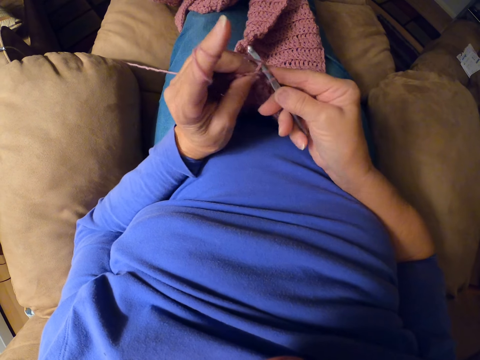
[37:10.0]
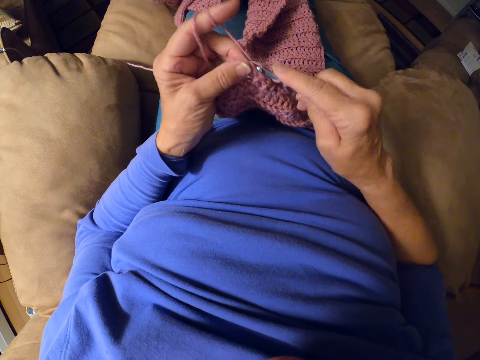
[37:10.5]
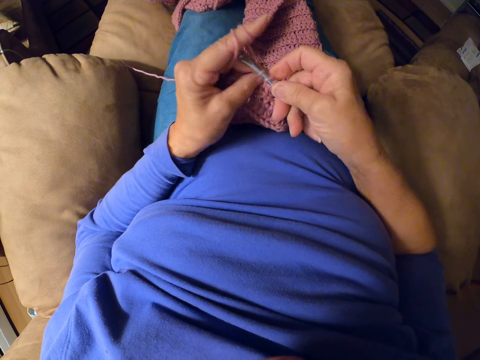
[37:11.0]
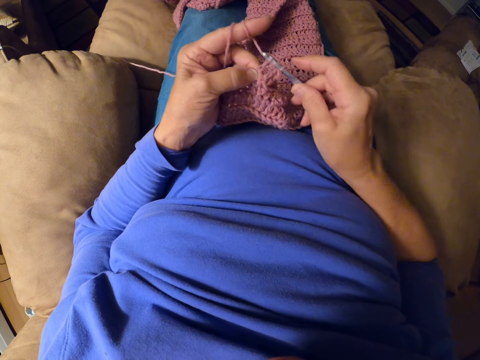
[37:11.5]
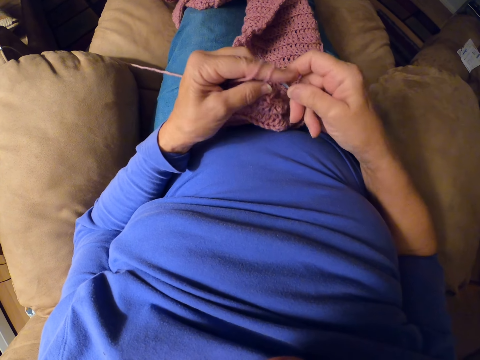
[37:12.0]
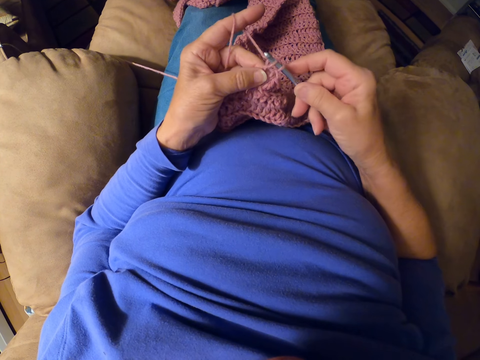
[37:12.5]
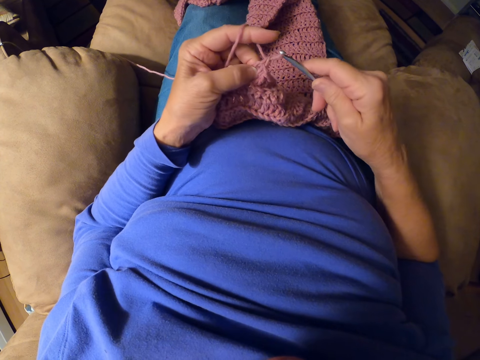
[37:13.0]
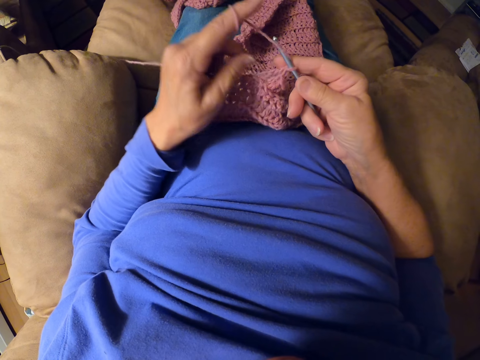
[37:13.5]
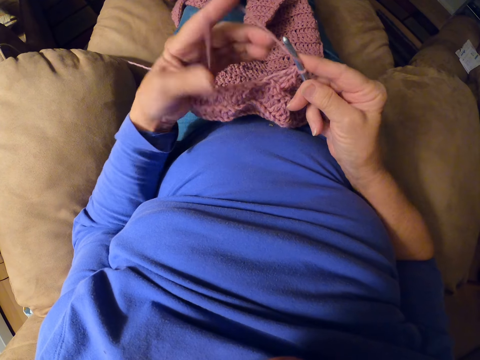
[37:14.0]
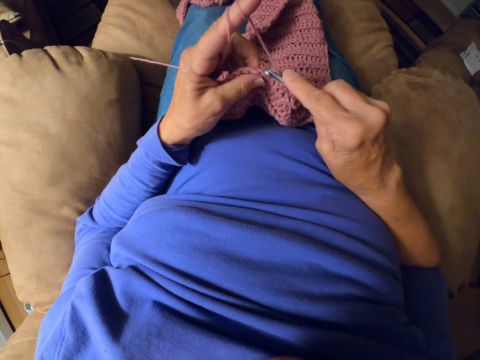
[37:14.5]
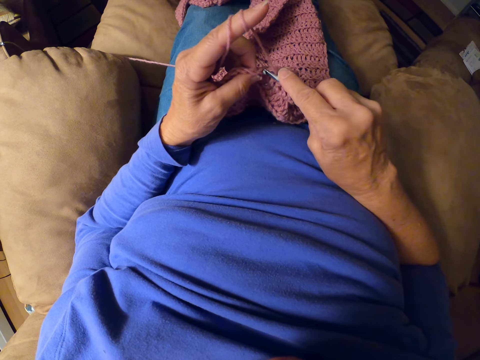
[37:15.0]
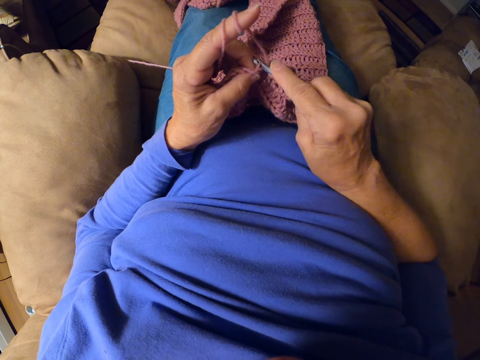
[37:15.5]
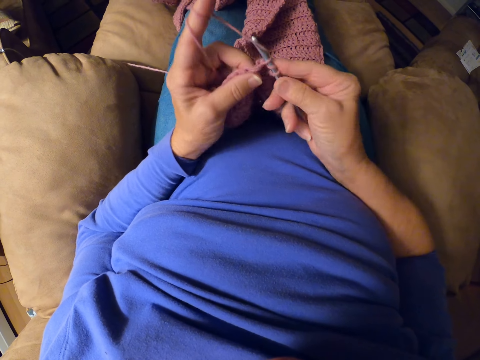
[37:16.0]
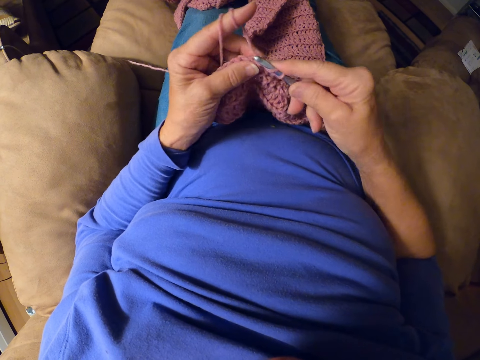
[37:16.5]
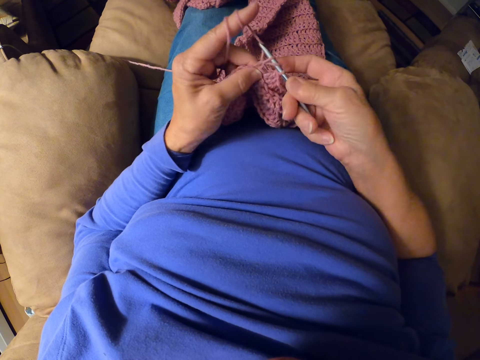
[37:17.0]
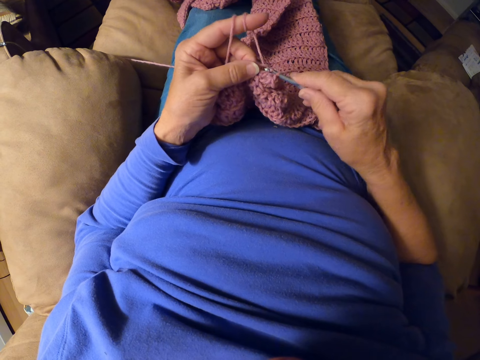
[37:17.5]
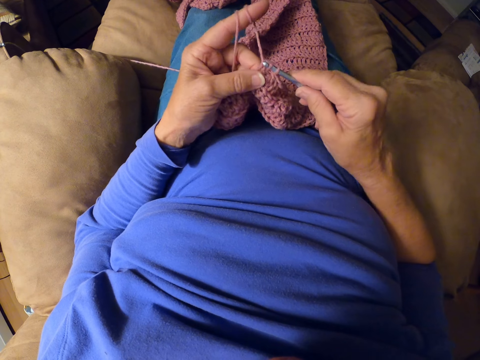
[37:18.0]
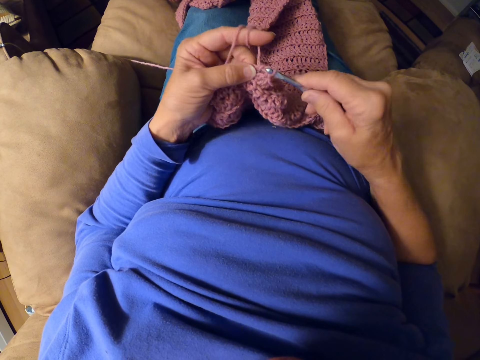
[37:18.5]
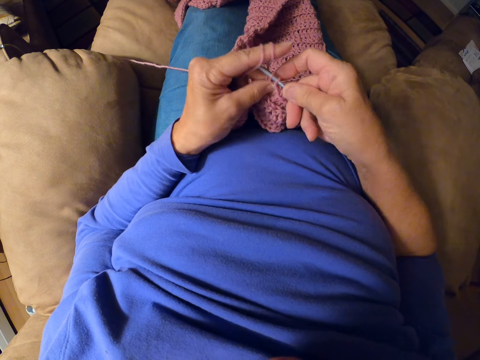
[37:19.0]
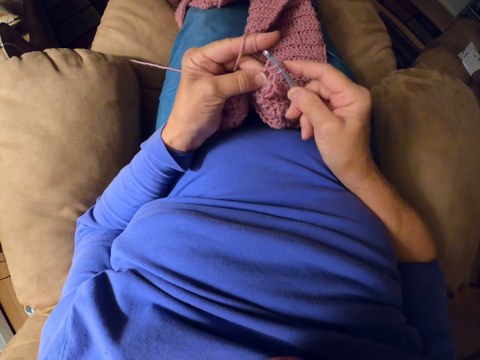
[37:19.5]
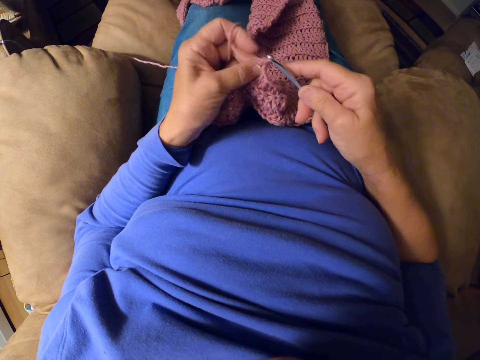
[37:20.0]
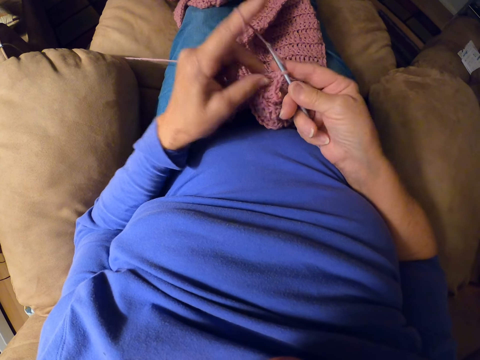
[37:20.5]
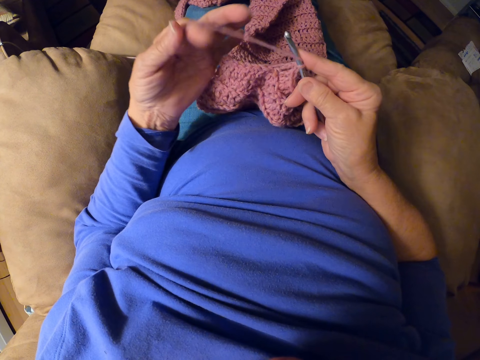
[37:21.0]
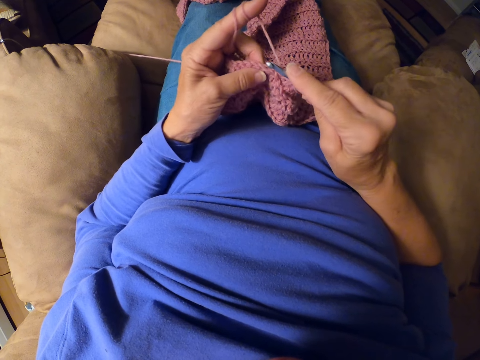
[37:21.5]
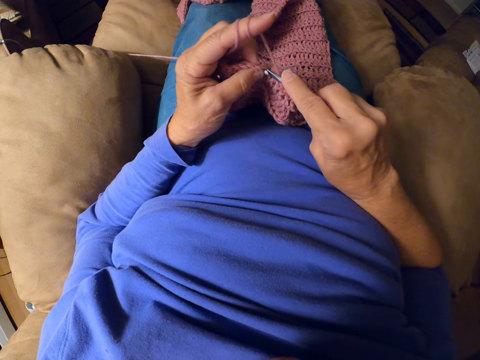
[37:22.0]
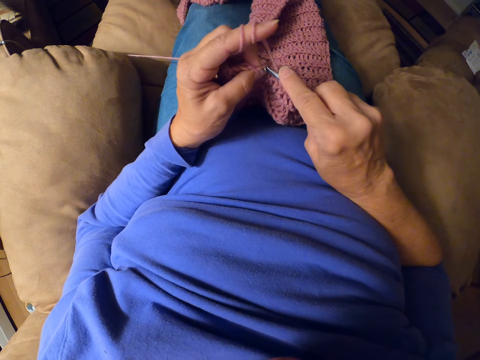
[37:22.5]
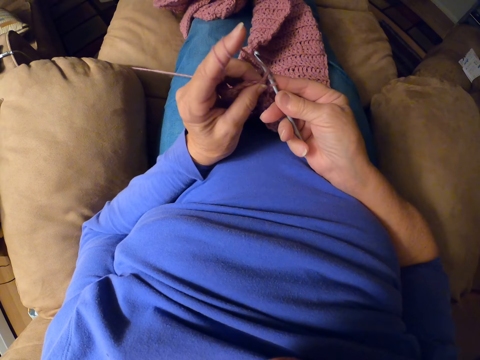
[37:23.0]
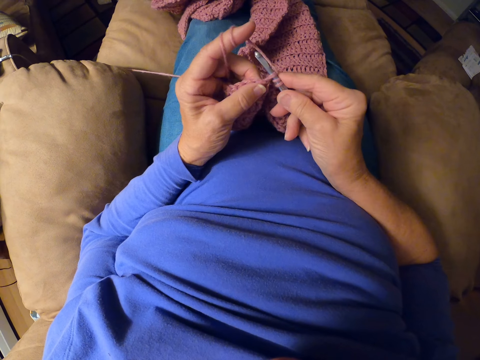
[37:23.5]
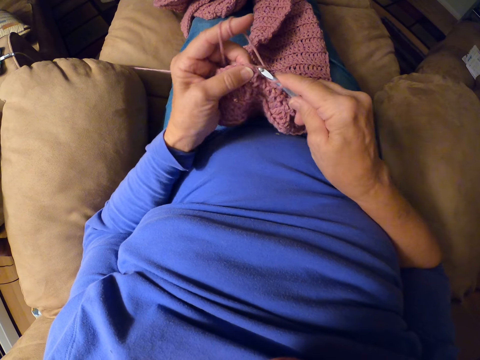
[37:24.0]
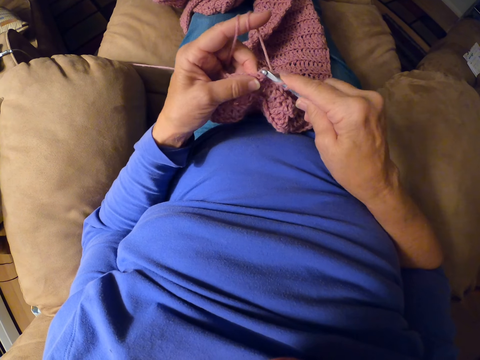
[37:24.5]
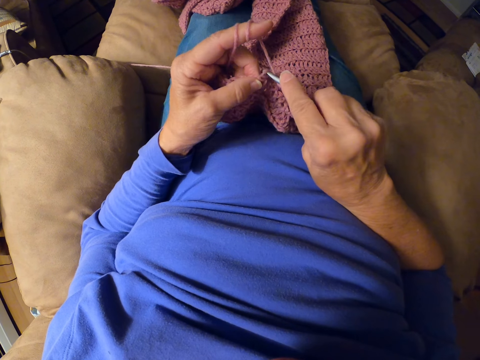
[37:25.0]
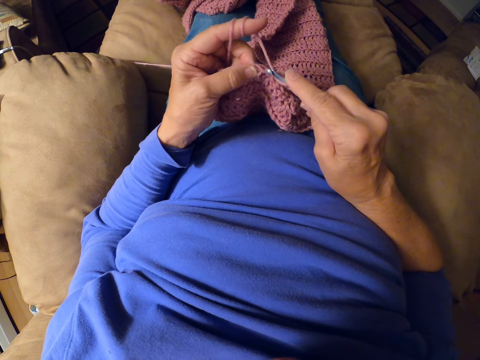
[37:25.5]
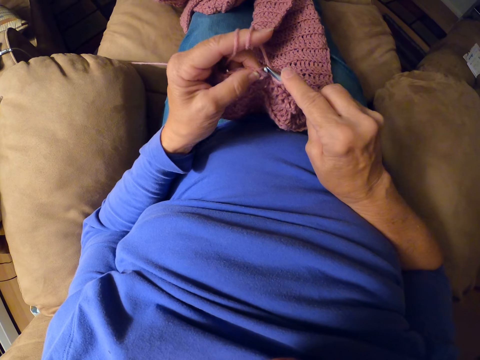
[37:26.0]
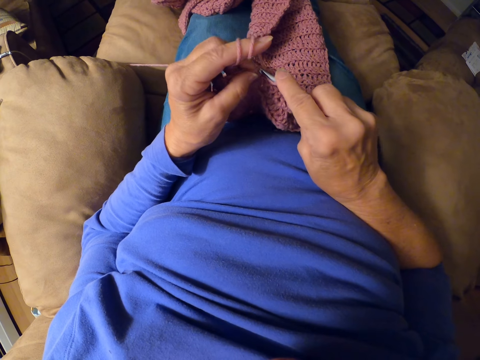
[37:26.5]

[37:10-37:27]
The camera wearer crochets with the yarn. She adjusts the yarn strand with her left index finger. She winds the thread on her finger. She interlocks the thread using a crochet hook. She adjusts the yarn strand with her left index finger. She crochets with the yarn.

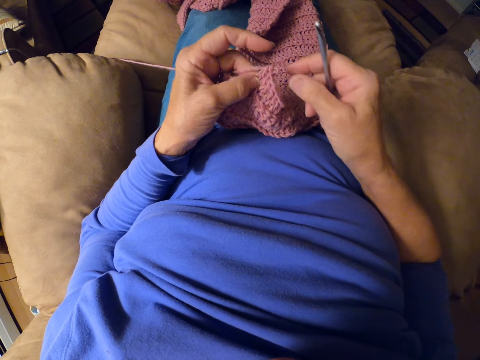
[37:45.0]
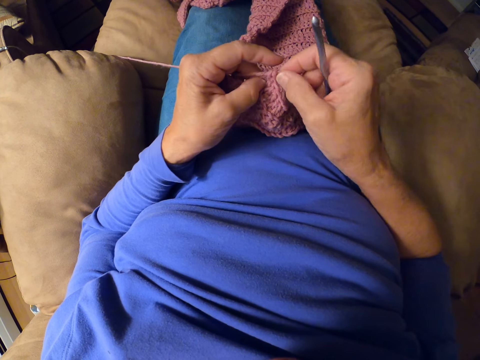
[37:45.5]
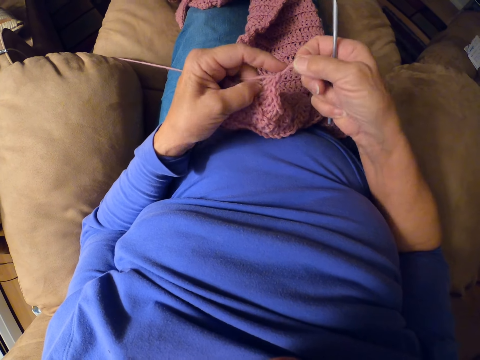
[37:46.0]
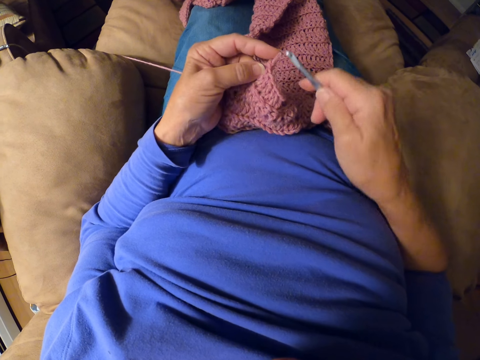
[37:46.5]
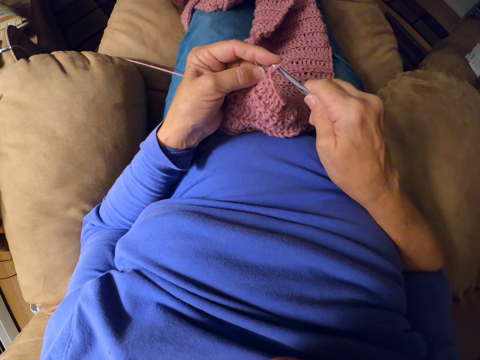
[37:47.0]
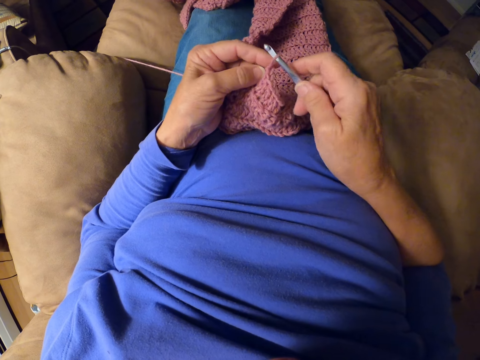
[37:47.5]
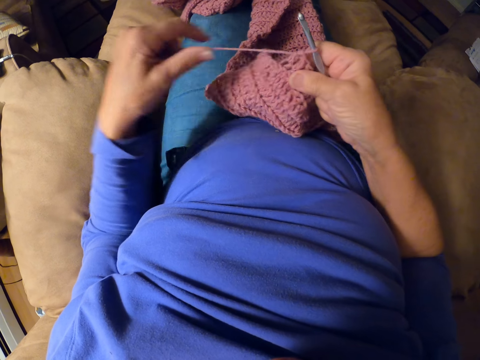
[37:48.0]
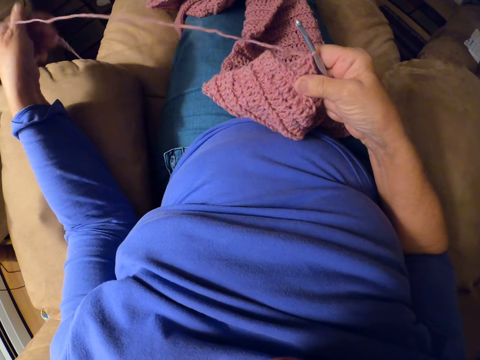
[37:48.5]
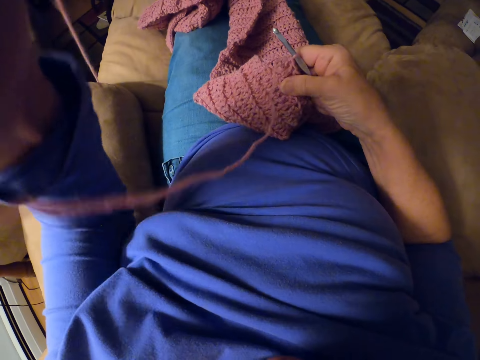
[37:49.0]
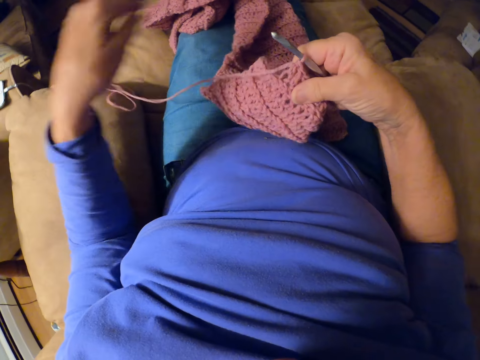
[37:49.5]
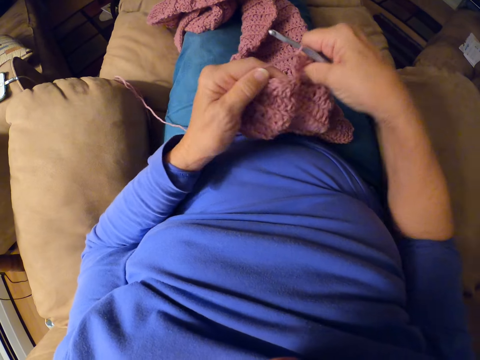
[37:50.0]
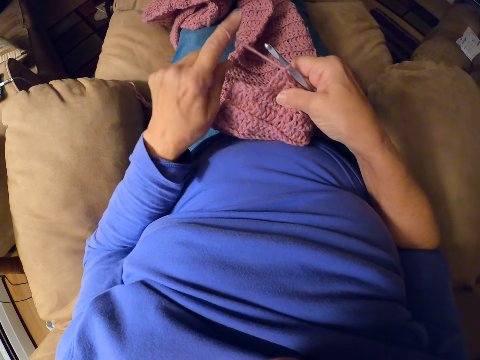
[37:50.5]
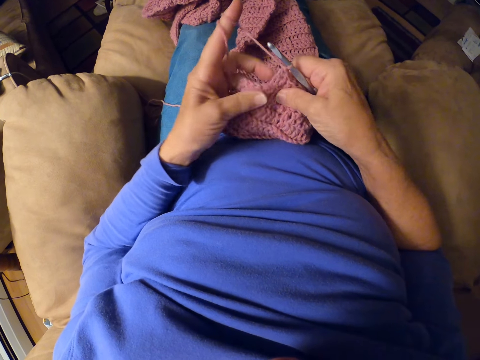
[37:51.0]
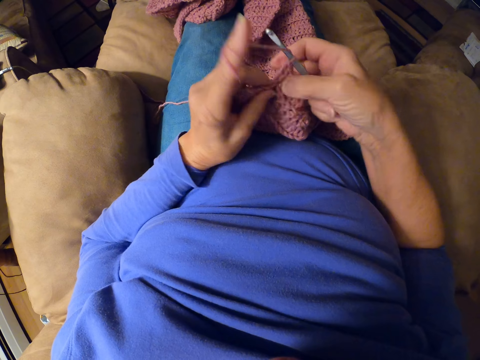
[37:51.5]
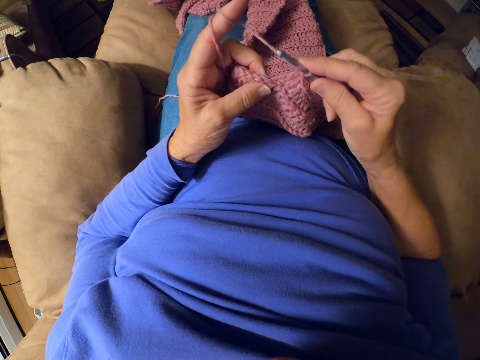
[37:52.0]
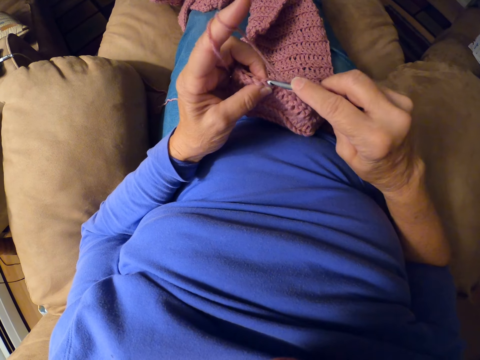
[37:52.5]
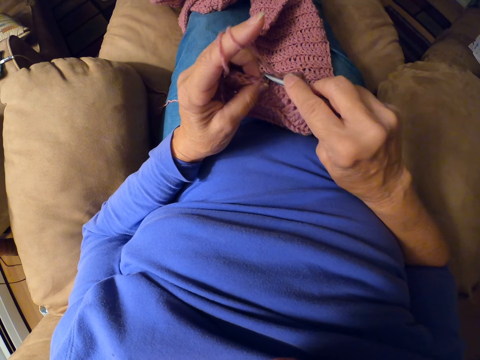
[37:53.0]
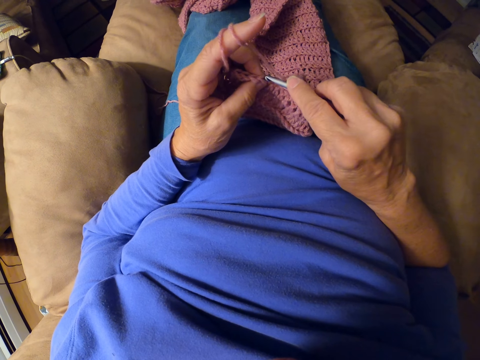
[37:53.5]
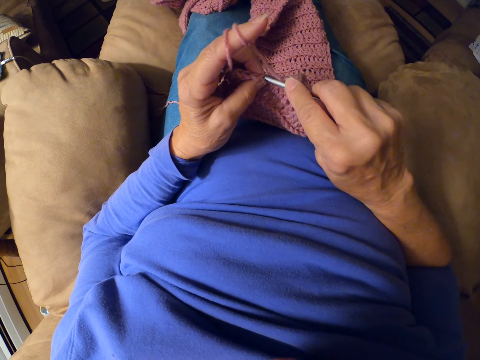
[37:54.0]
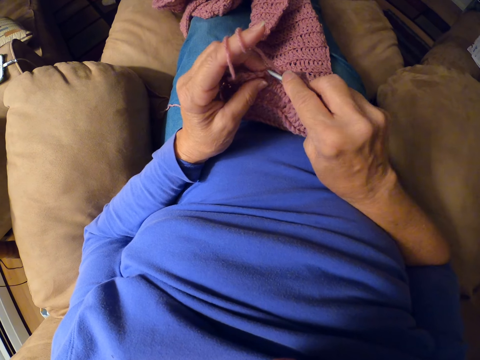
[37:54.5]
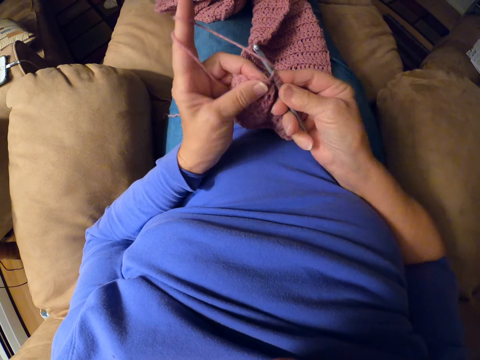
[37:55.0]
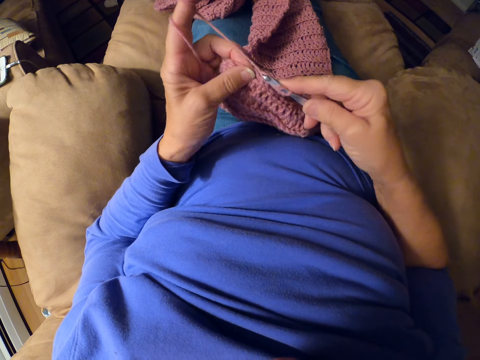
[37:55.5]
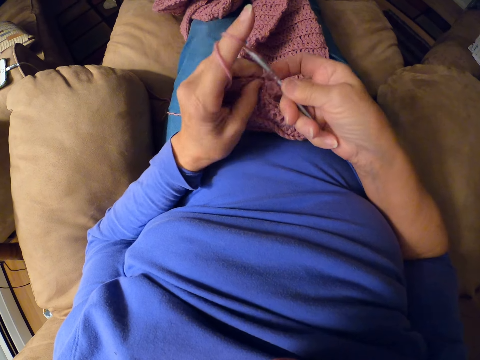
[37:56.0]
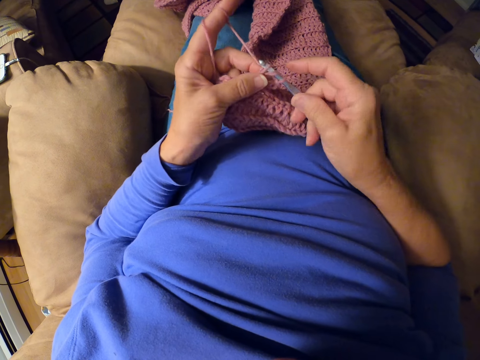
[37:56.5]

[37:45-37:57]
The camera wearer pulls the thread with her hand. She adjusts the yarn strand with her left hand. She puts the crochet hook in the garment. She pulls the thread with her hand. She winds the thread on her finger. She crochets with the yarn.
